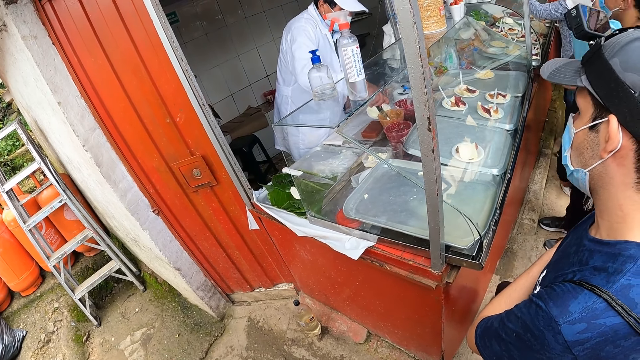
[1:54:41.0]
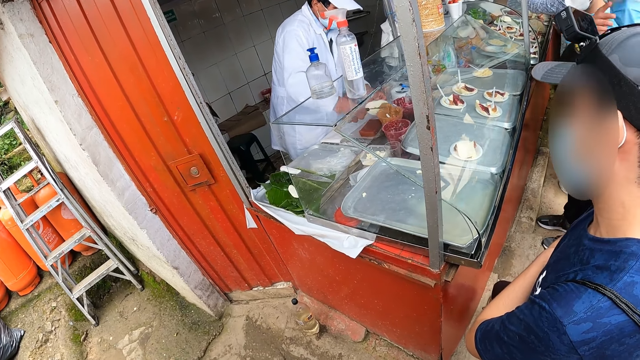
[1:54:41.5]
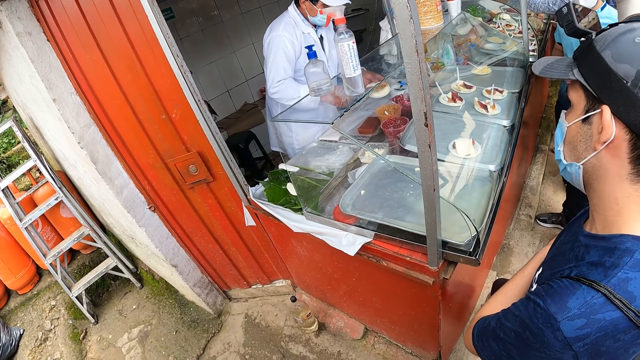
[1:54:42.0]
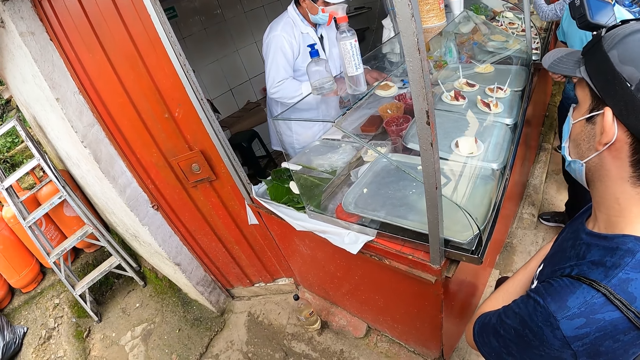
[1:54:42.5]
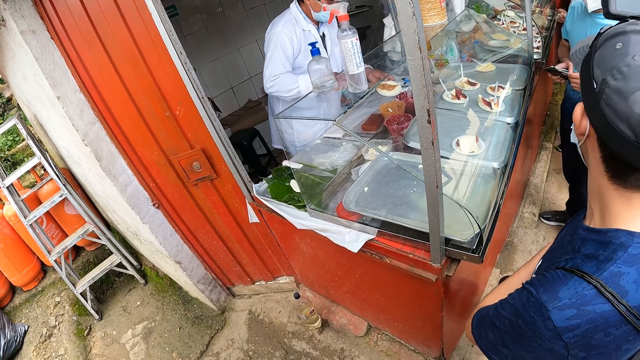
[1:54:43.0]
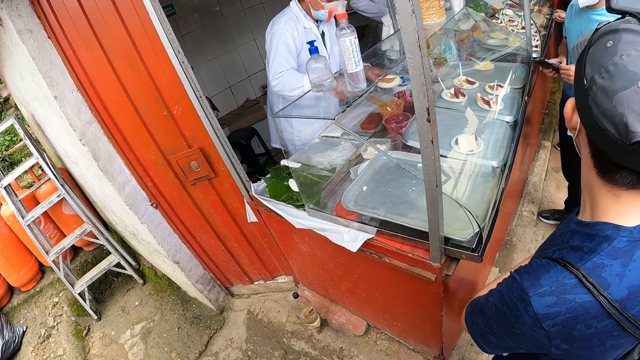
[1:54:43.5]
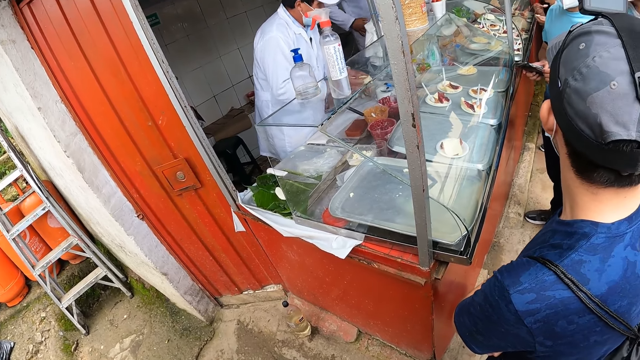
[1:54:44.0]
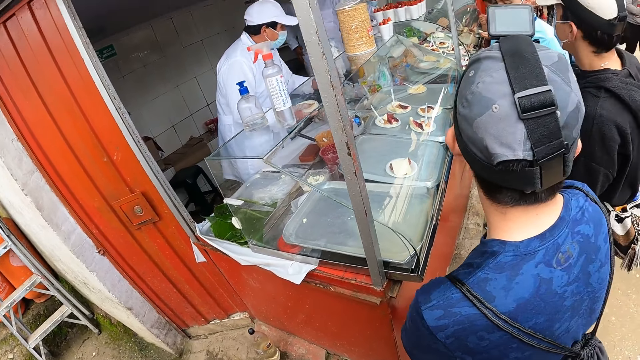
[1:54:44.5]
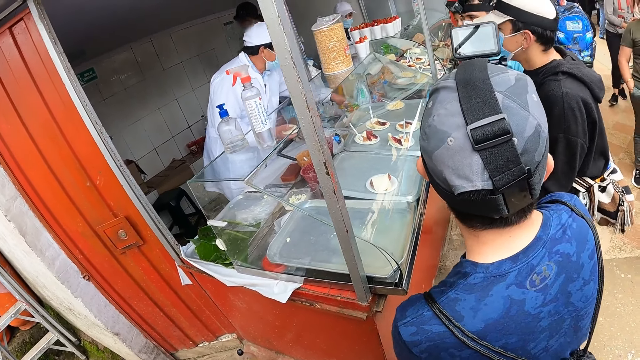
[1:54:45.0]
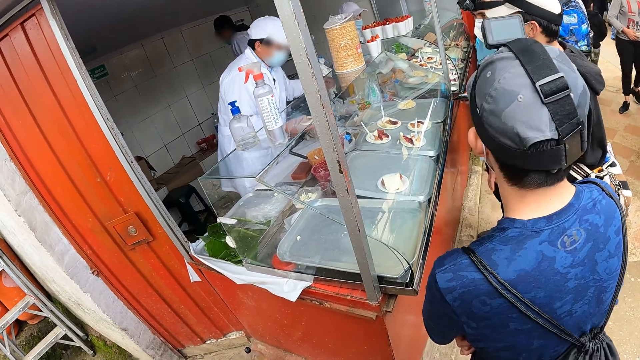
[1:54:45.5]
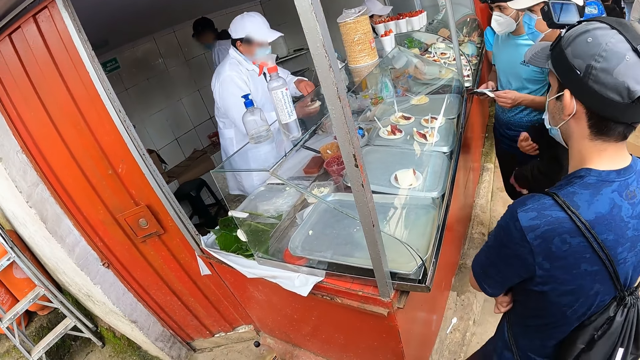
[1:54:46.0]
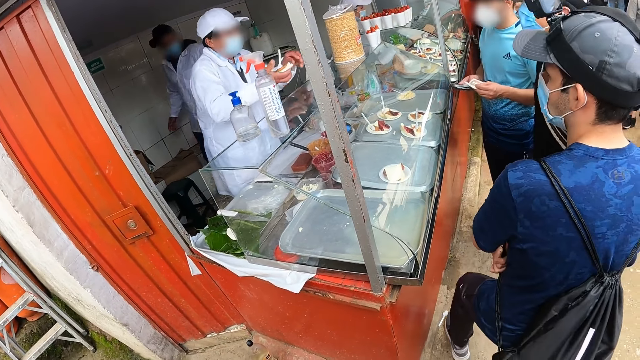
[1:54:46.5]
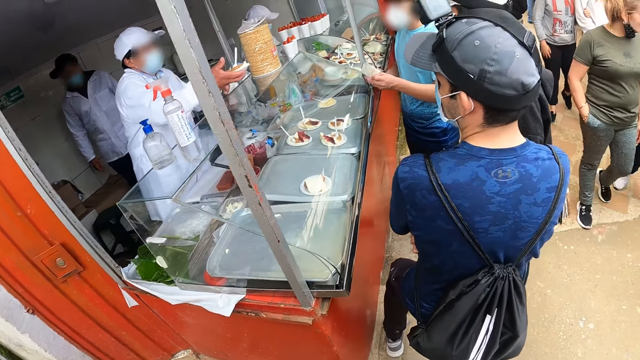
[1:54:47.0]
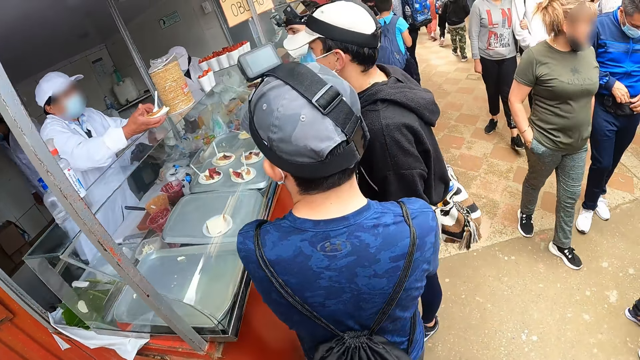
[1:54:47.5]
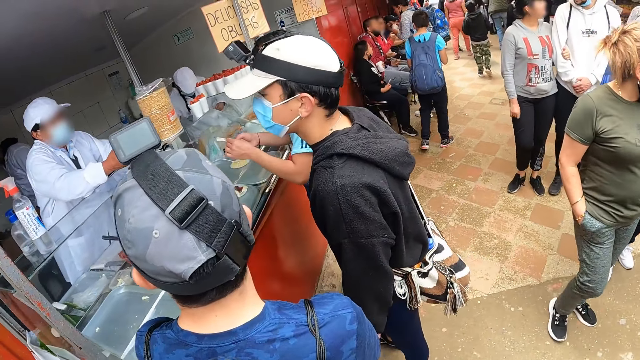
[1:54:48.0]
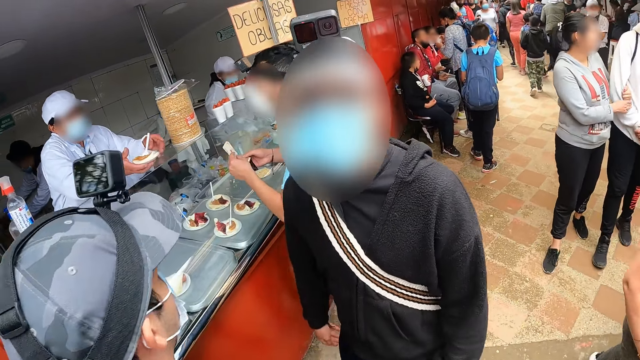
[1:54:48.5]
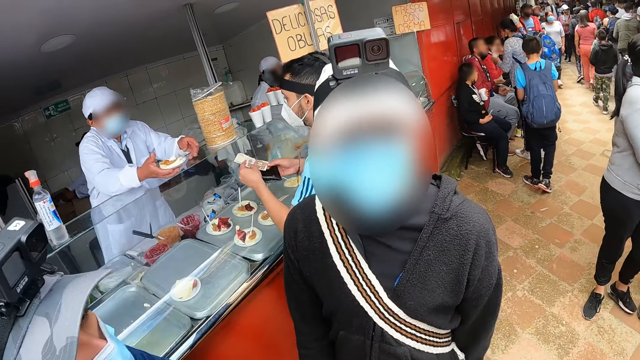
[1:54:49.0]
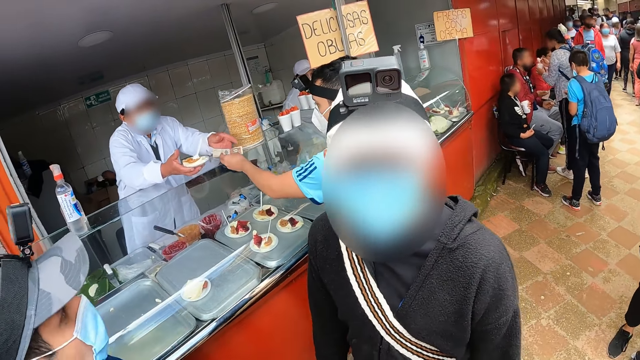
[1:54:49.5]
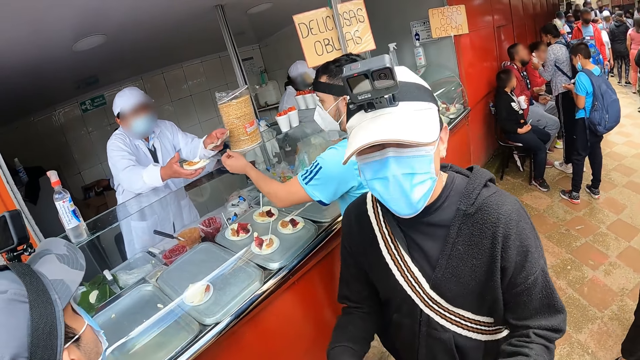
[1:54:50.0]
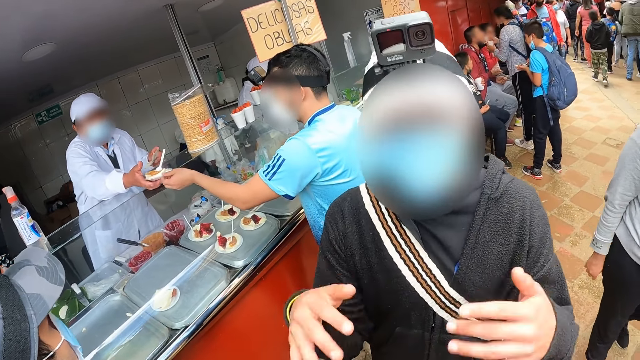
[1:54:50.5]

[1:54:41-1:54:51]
A man puts the sauce on the plate in his left hand with the knife in his right hand. He drops the knife in his right hand in the bowl, passes the plate in his left hand to his right hand, and takes a spoon from a transparent bag on the table with his left hand. He places the spoon in his left hand on the plate in his right hand. He stretches the plate in his right hand towards another man. The camera wearer interacts with a third man. The first man collects the currency note from the second man with his left hand. The second man passes the currency note in his left hand to the first man.

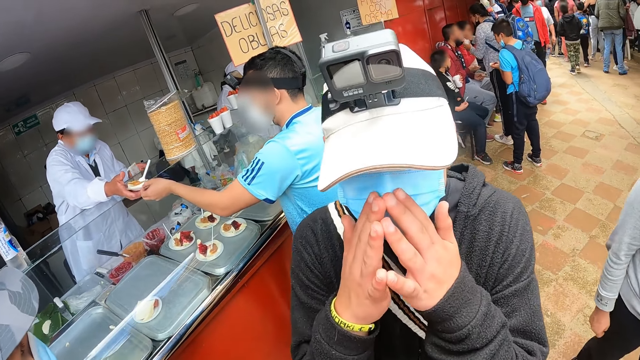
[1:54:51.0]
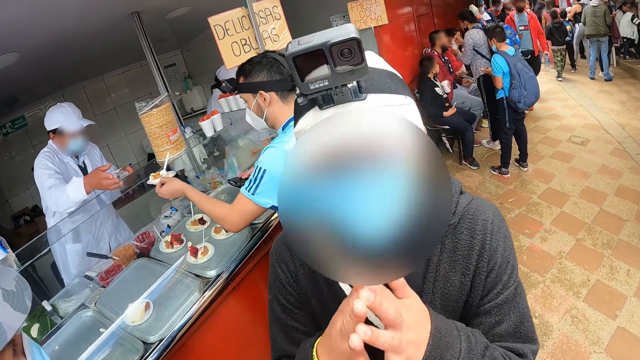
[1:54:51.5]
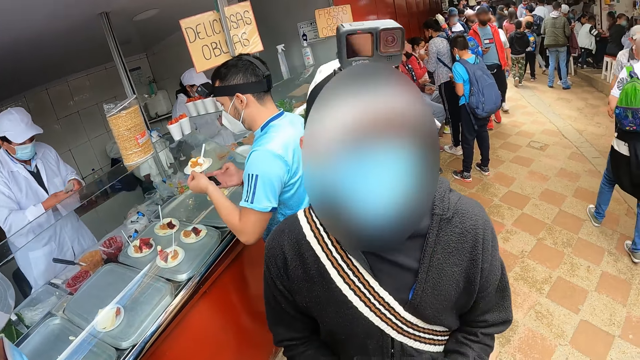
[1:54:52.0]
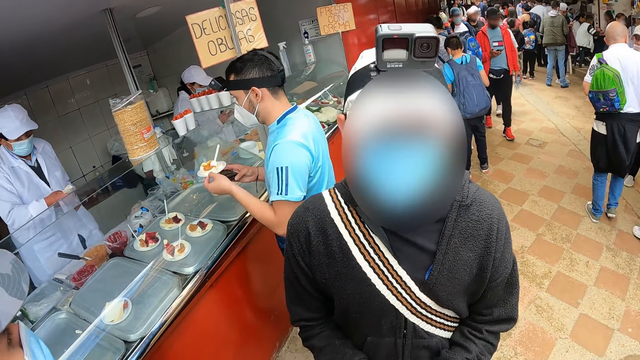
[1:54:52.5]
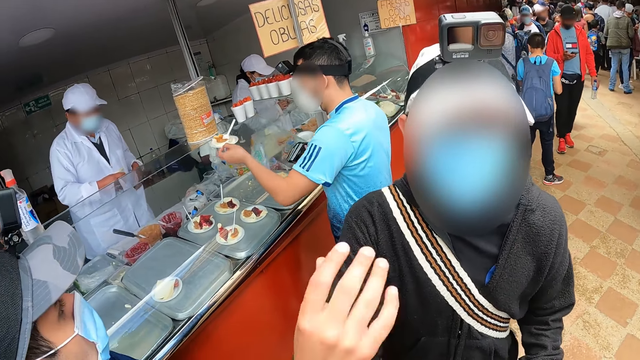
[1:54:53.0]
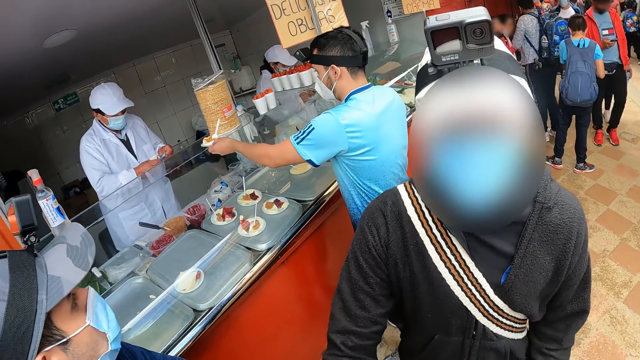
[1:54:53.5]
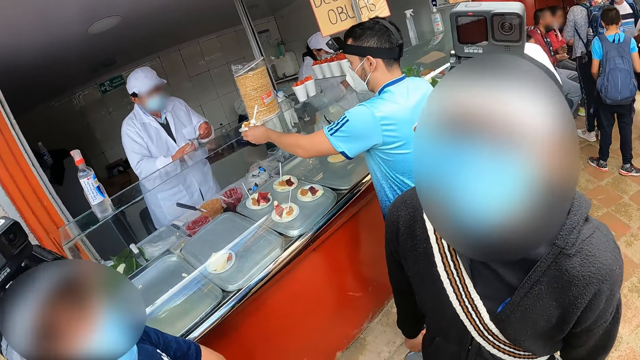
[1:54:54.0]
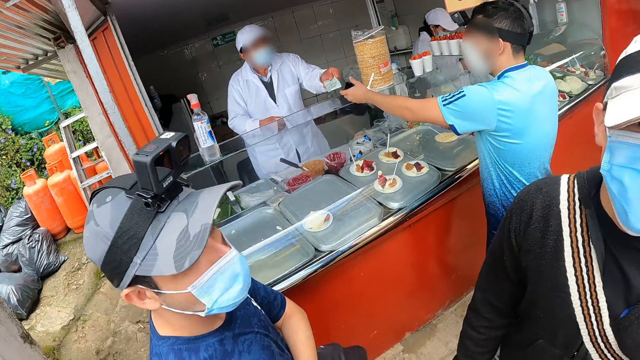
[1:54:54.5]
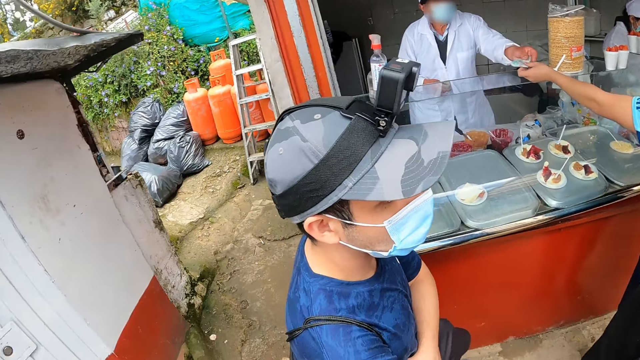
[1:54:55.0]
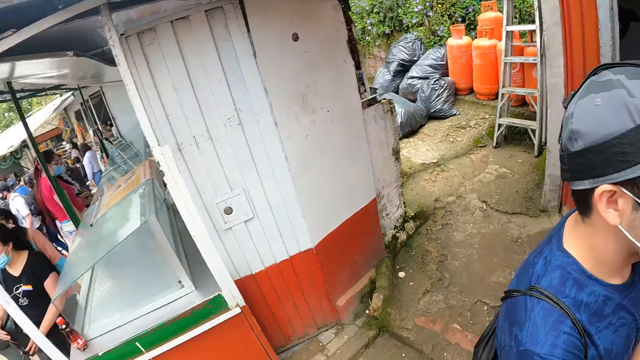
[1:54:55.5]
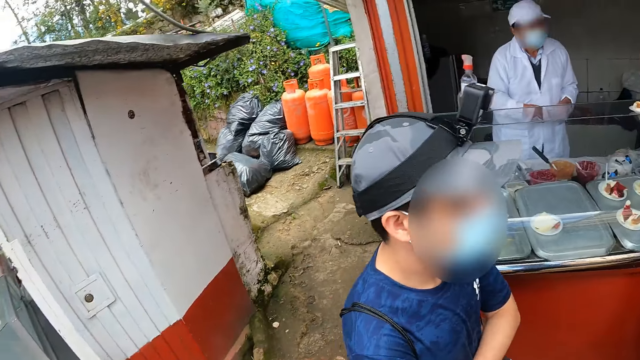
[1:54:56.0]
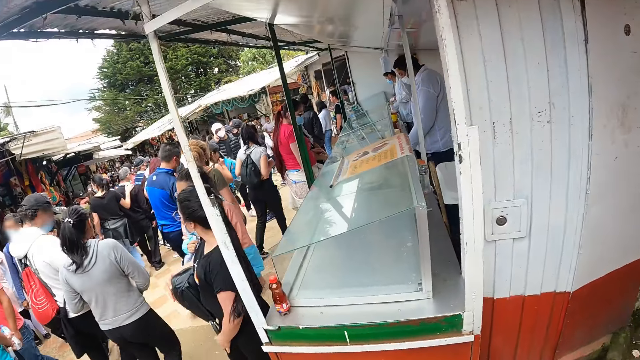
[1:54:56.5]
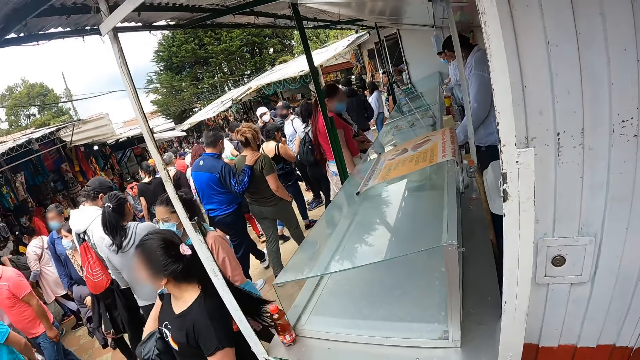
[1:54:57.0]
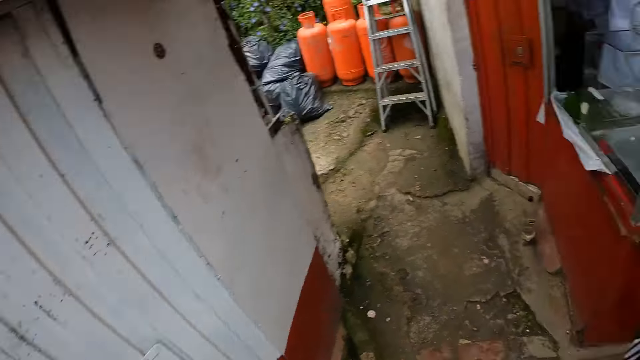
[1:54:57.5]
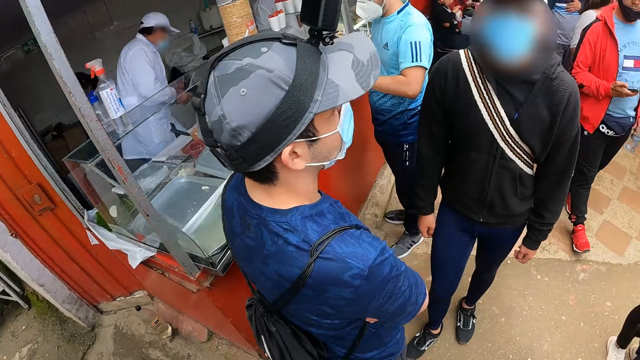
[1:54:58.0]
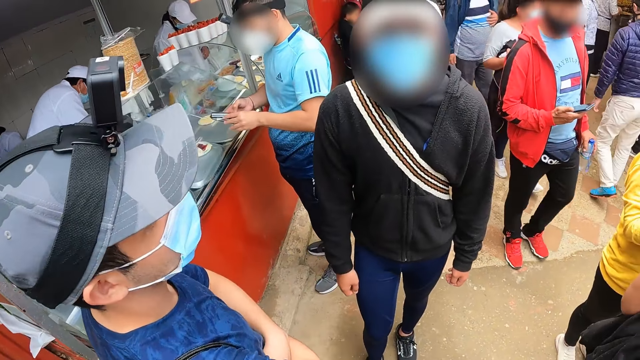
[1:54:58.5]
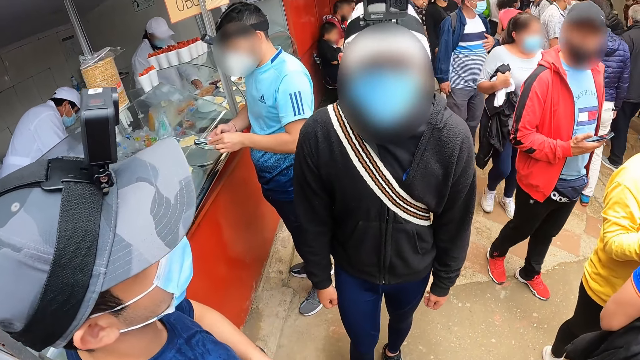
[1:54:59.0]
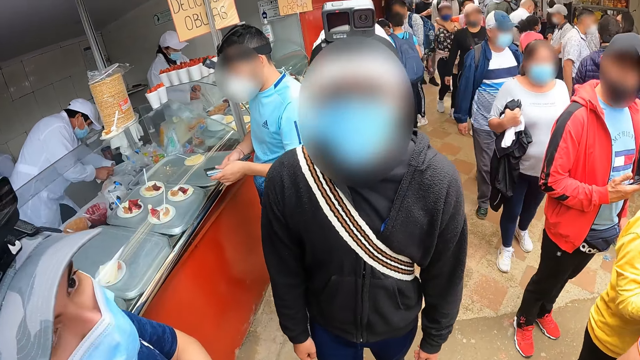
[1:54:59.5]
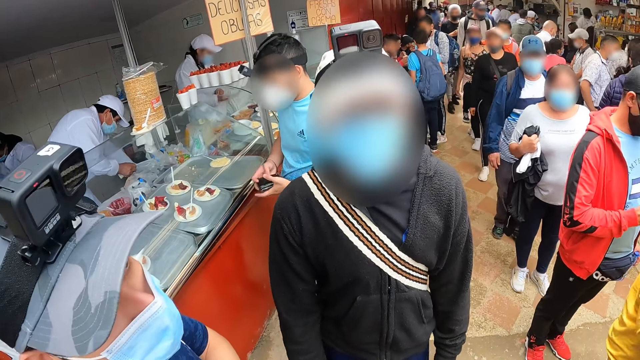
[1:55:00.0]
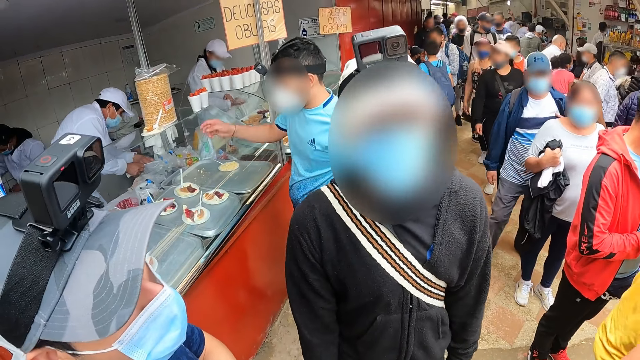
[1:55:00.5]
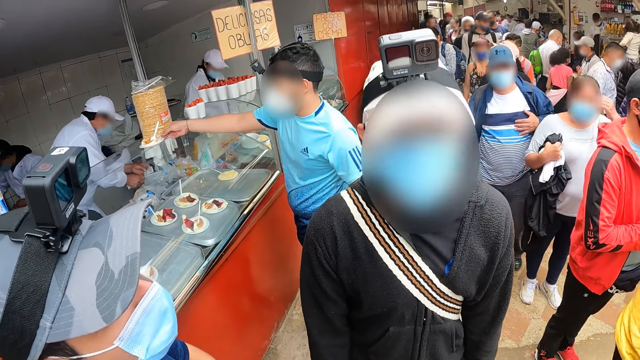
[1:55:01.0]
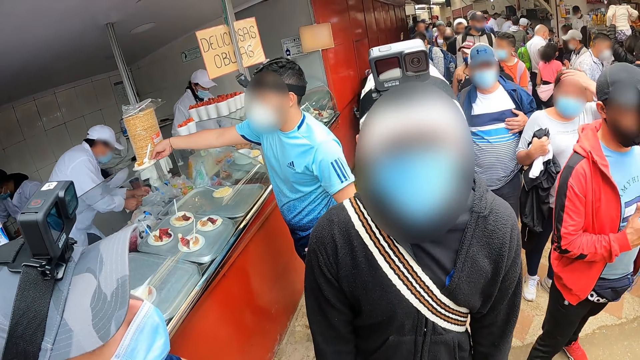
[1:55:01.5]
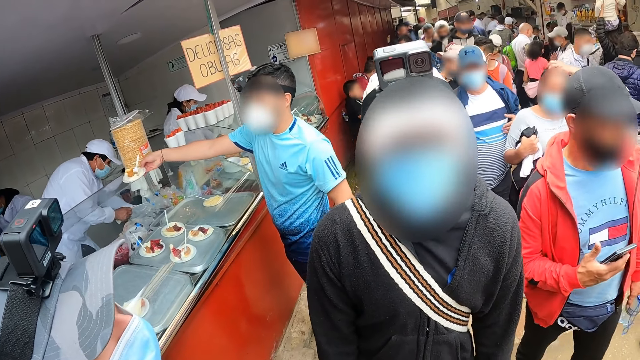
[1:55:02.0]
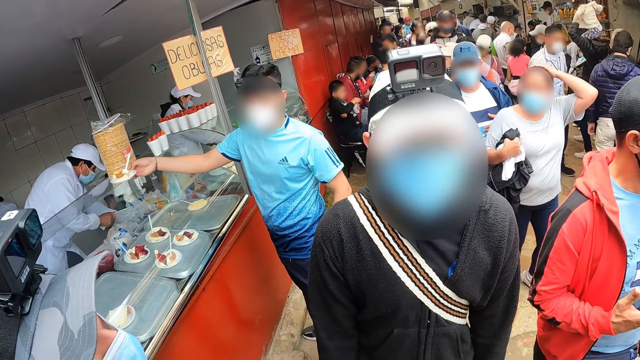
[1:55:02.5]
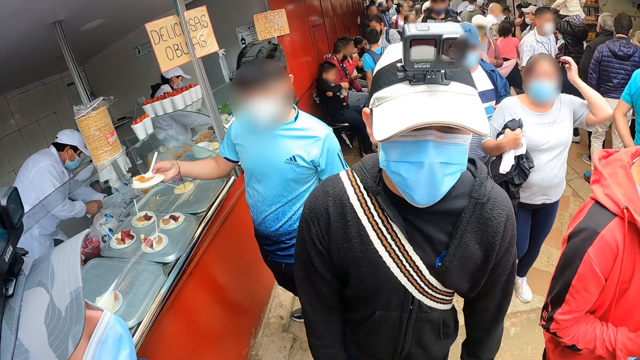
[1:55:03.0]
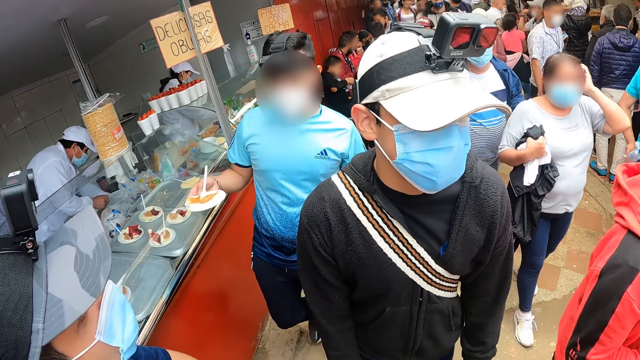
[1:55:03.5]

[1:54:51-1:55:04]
A man passes the plate in his right hand to another man. The other man collects the plate from the first man with his left hand. A man talks to another man. The first man passes the currency note in his left hand to his right hand. He removes a currency note from his pocket with his left hand. The other man places the plate on a counter with his left hand. The first man holds the currency note with both hands. He passes the currency note in his left hand to the other man. The other man collects the currency note with his left hand from the first man. The camera wearer looks around the hotel. They interact with a third man. The other man closes the wallet in his two hands. He takes the plate from the counter with his right hand.
